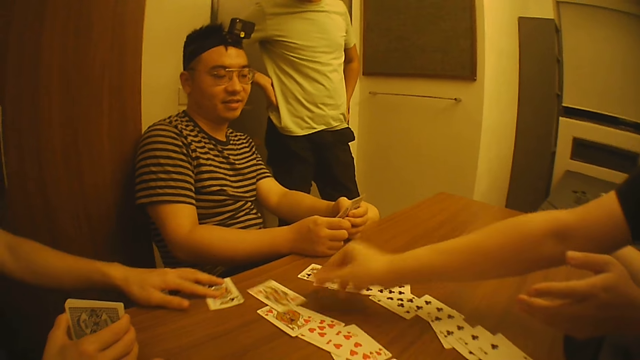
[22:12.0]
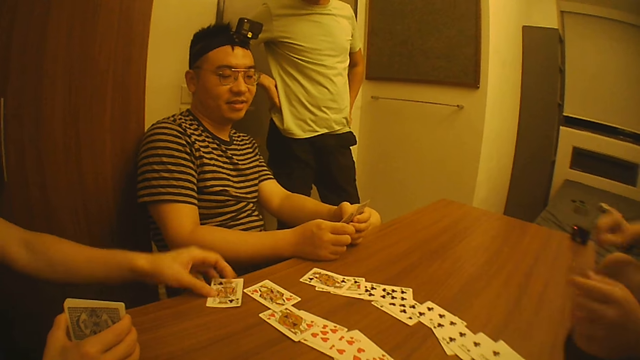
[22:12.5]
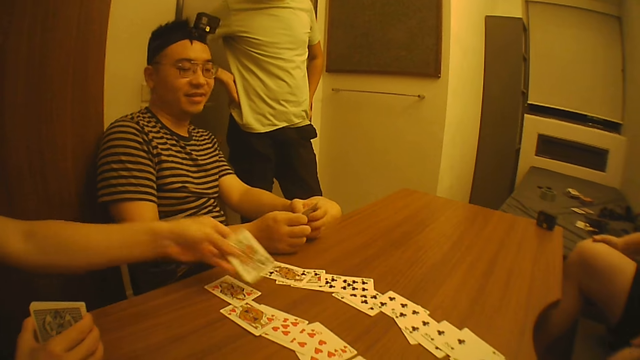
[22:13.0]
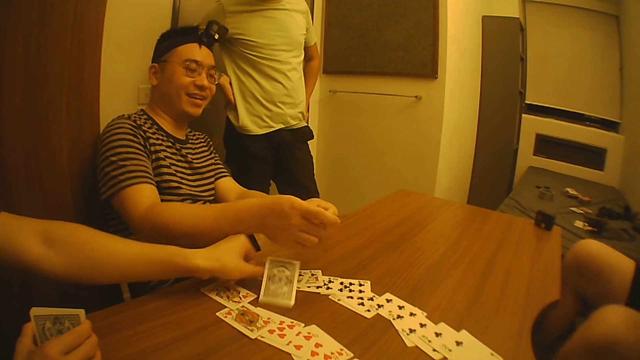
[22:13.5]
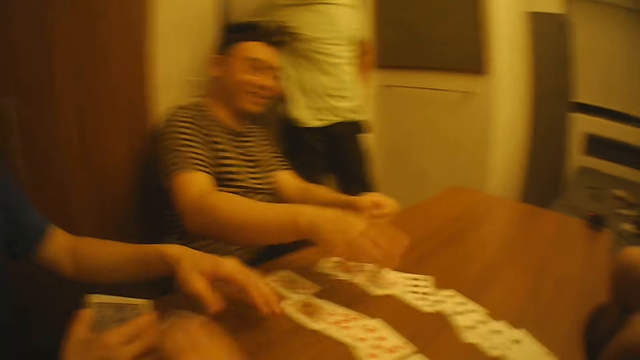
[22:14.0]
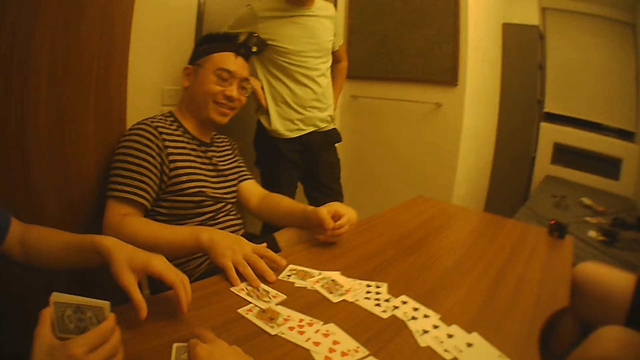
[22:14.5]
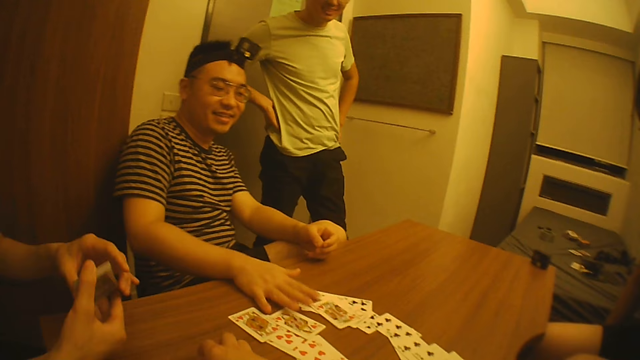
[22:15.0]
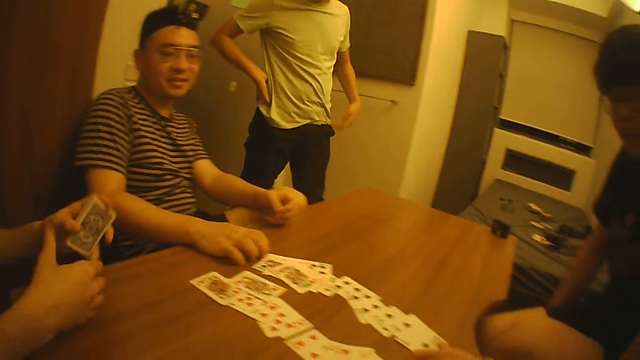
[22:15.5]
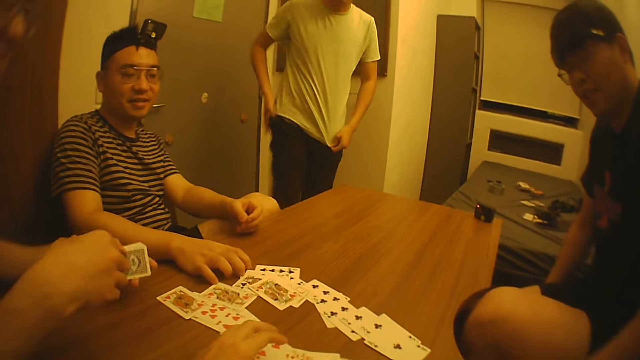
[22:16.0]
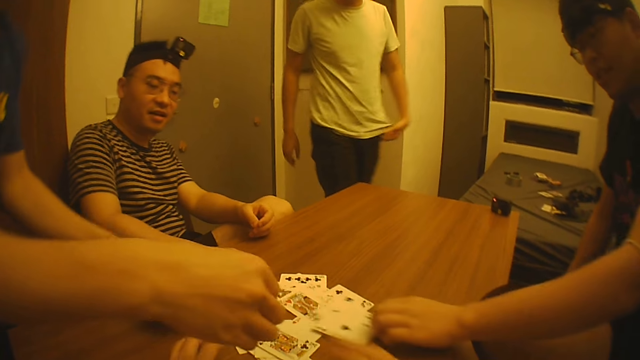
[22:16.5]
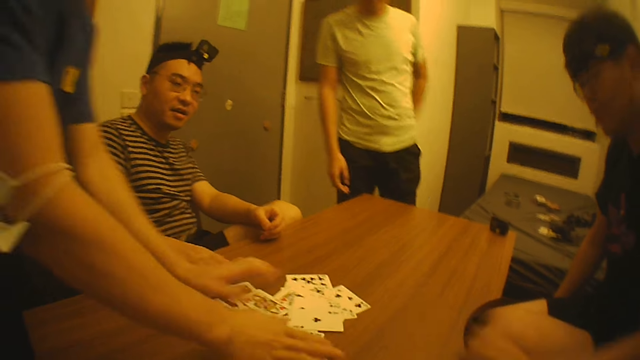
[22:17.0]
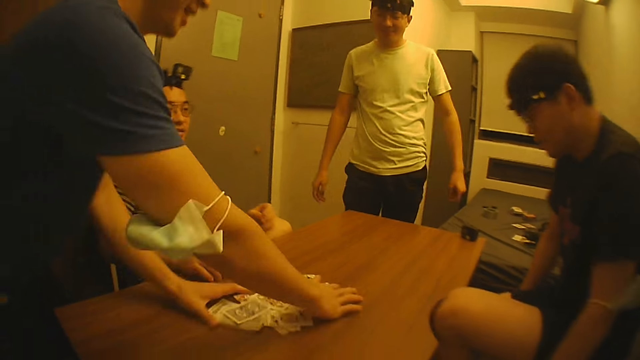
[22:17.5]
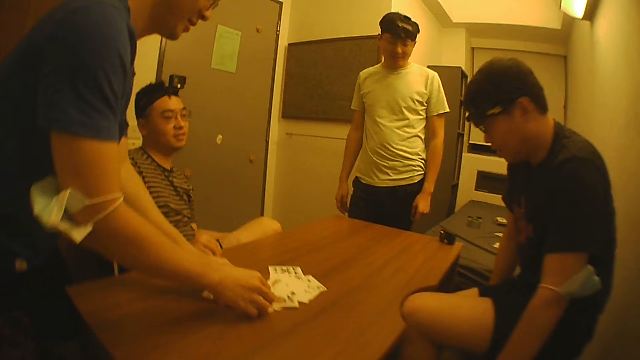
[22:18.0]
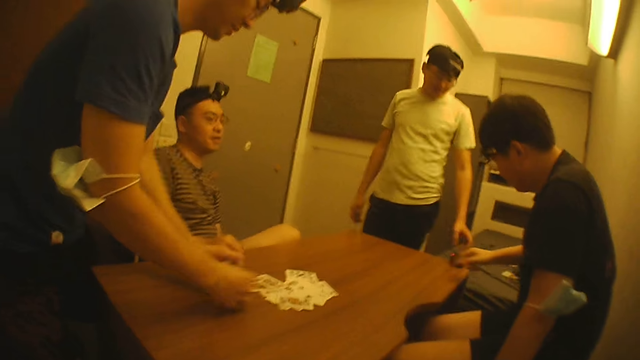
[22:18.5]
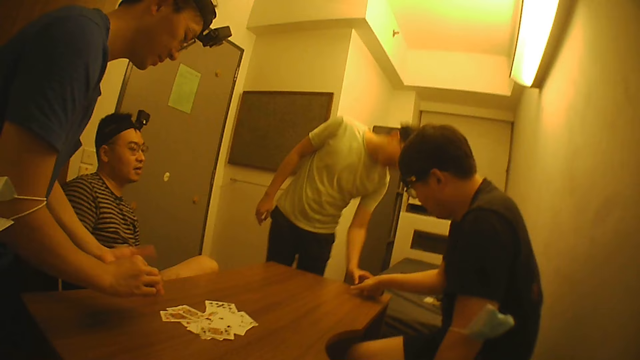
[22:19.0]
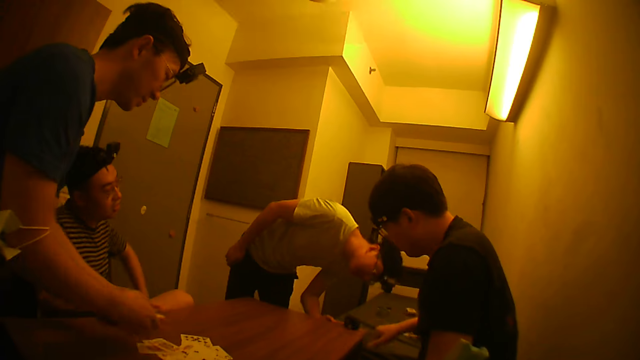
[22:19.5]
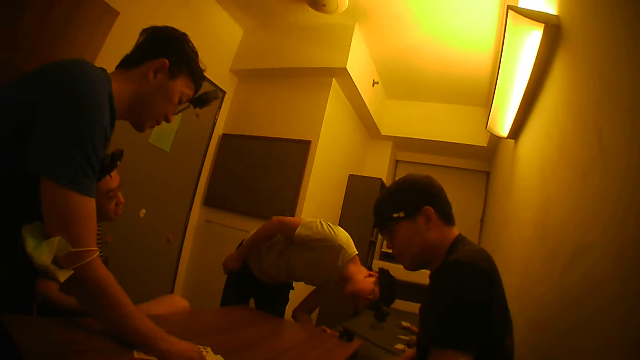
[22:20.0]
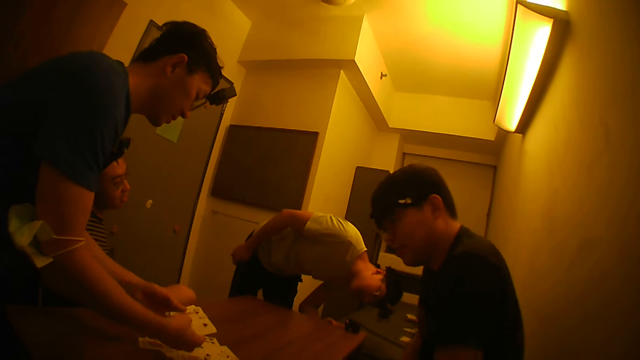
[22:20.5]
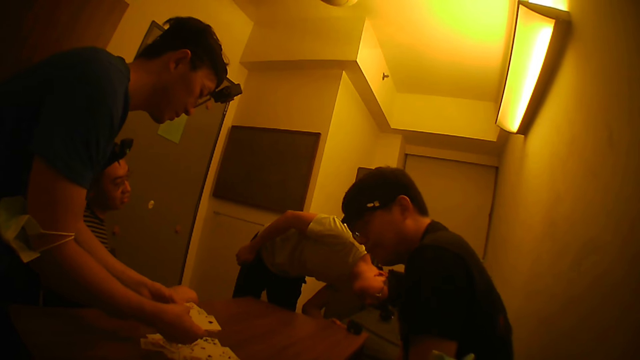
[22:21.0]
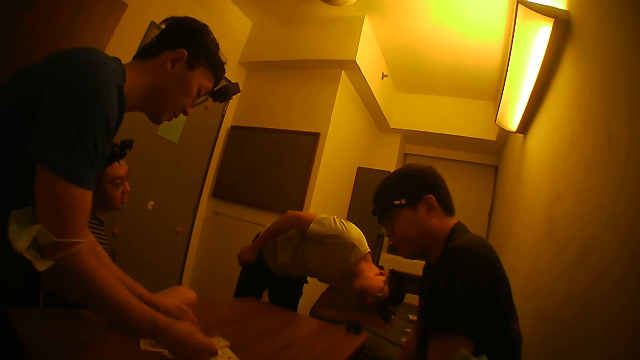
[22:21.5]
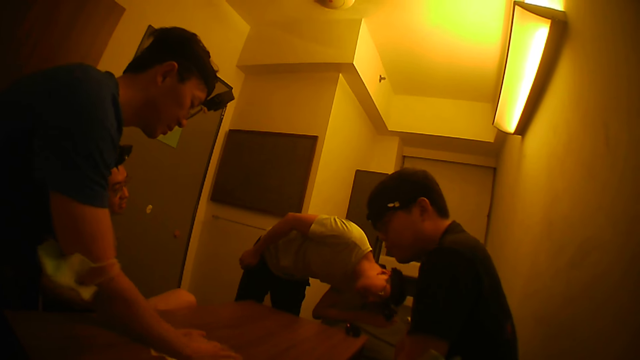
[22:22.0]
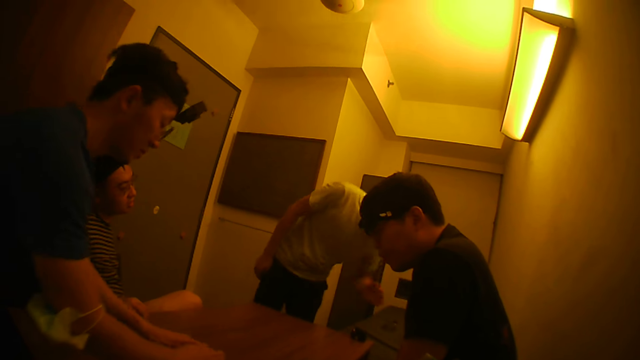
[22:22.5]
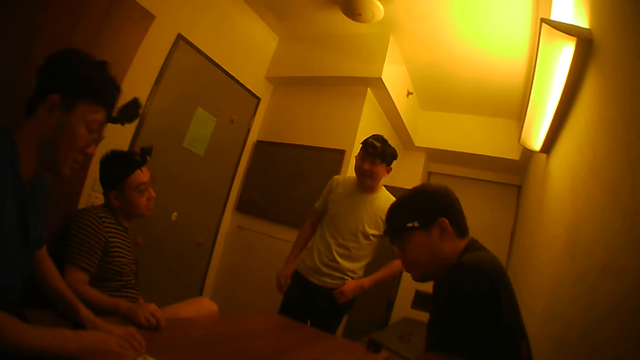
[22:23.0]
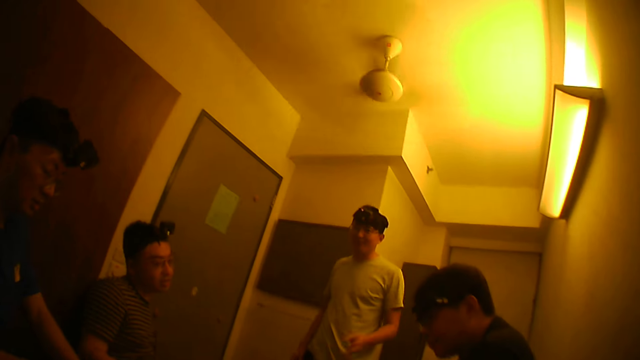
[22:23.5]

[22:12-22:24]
A man picks a card from the table with his left hand. Another man drops the card on the table with his right hand. A third man drops a card on the table with his right hand. The camera wearer takes a card from the table with his right hand. The third man moves some cards on the table with his right hand. The camera wearer drops the card on the table with his right hand. The first man drops the cards on the table with his left hand, gives out the cards, packs the cards on the table with his hands and holds the cards with both hands. A fourth man interacts with the camera wearer, the second man, the third man and the first man. The first man picks the cards from the table.

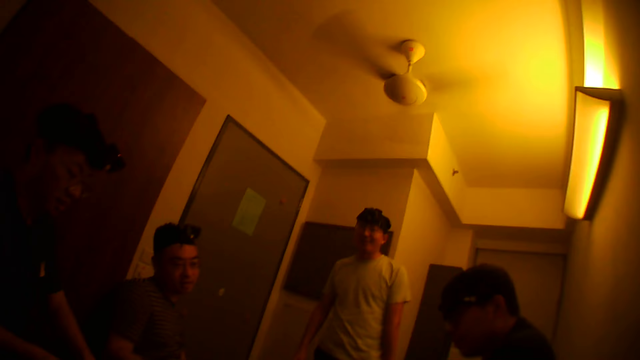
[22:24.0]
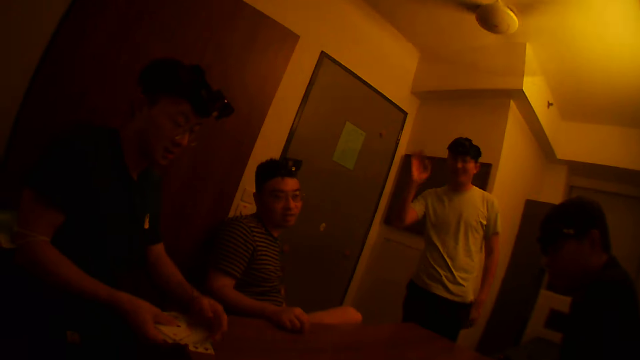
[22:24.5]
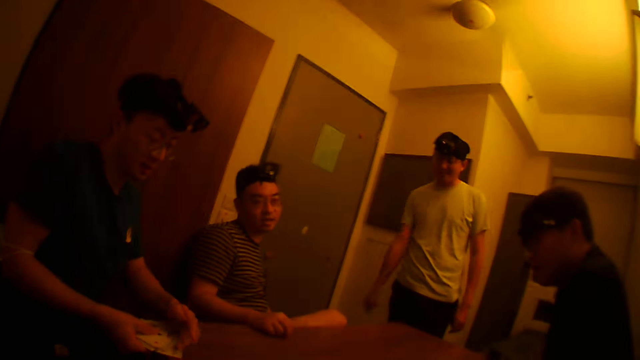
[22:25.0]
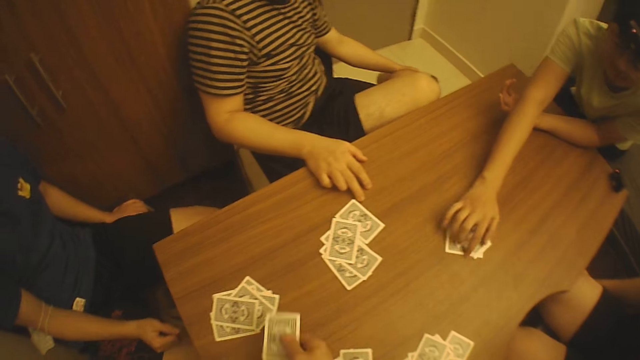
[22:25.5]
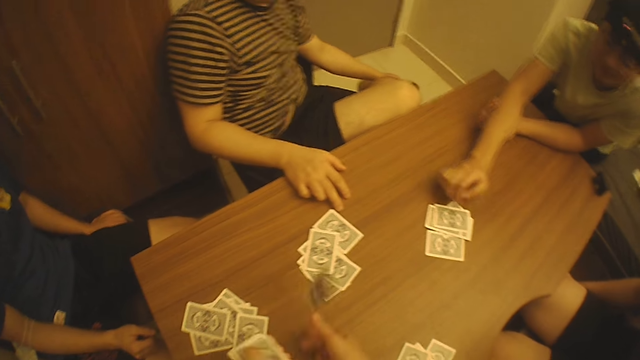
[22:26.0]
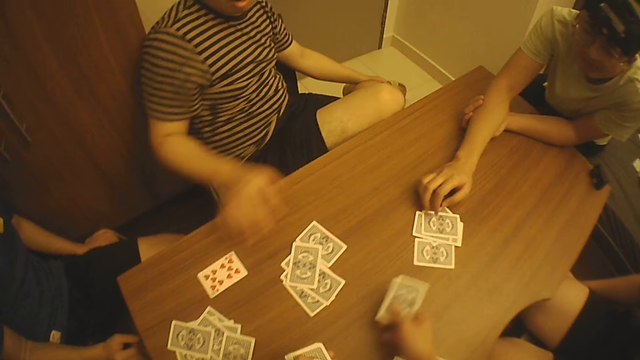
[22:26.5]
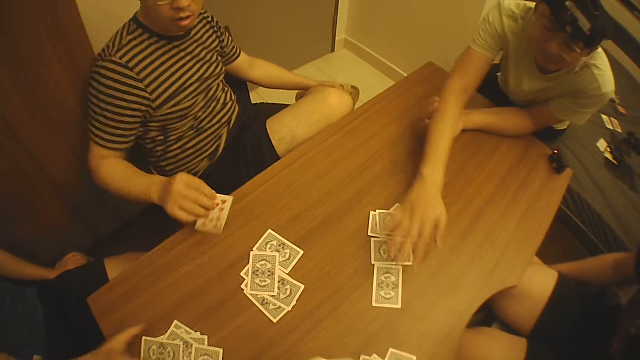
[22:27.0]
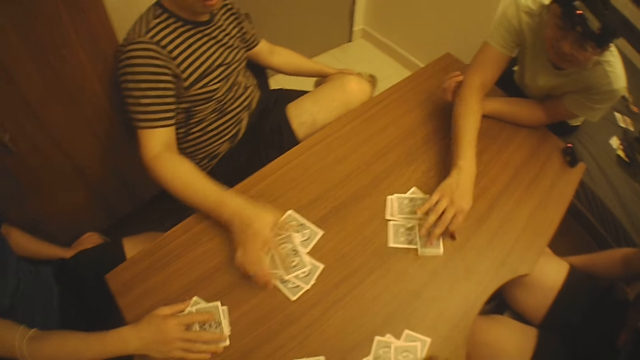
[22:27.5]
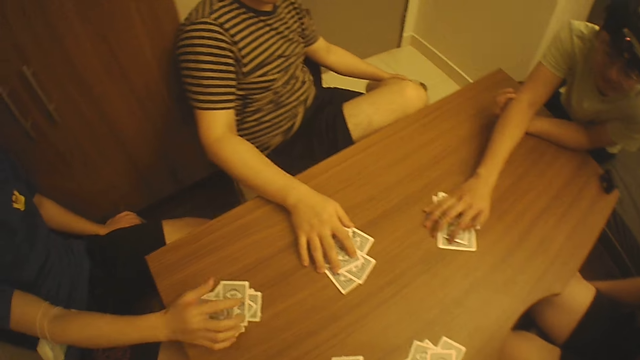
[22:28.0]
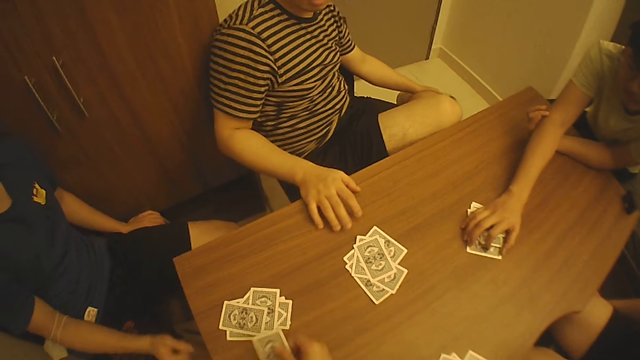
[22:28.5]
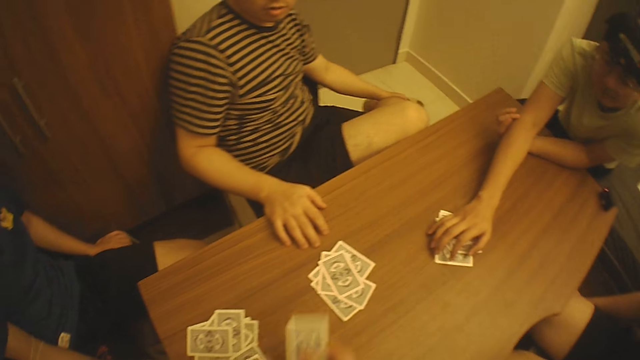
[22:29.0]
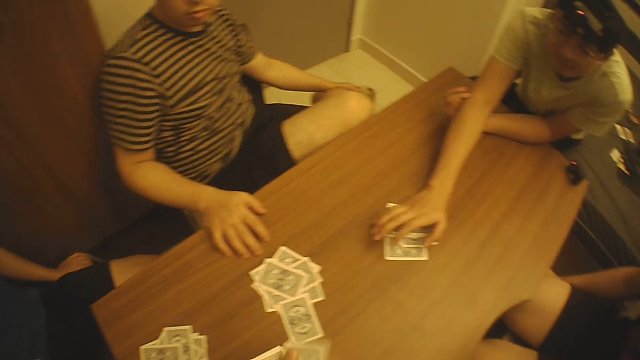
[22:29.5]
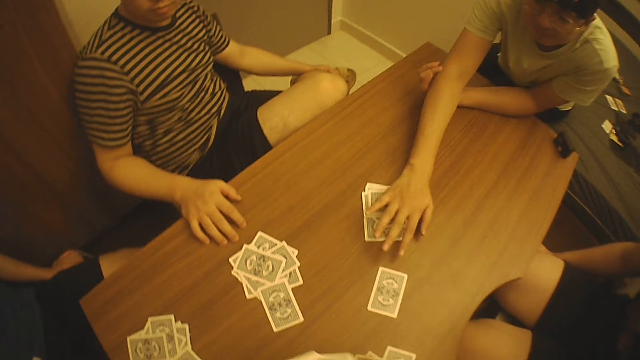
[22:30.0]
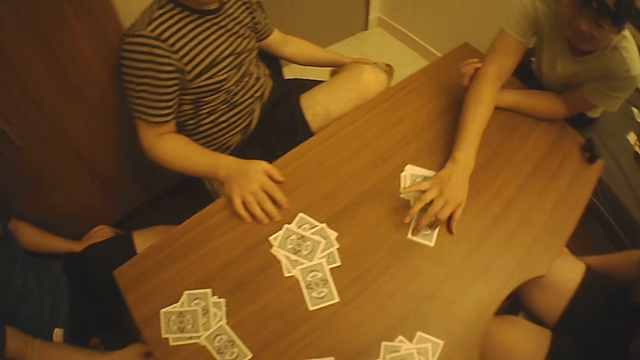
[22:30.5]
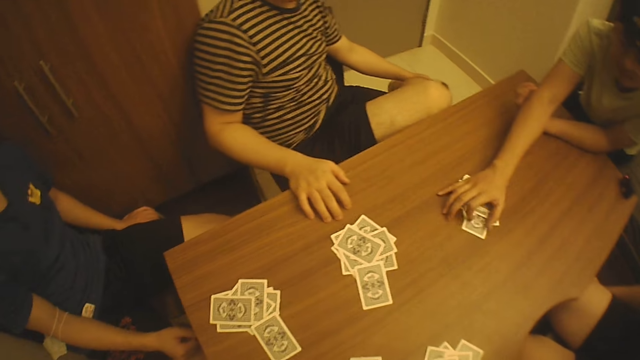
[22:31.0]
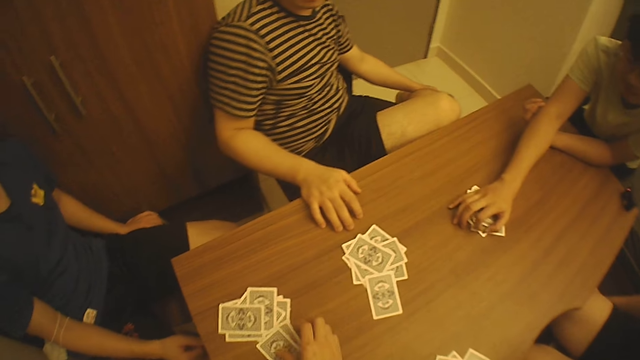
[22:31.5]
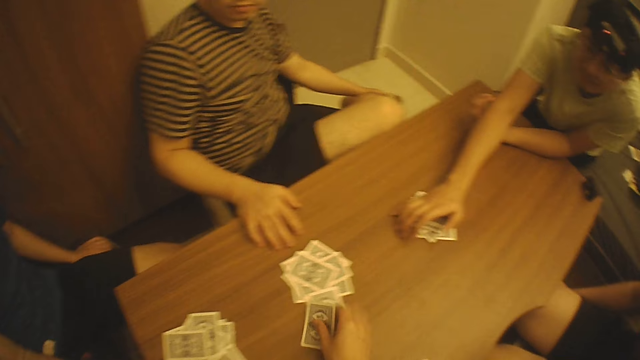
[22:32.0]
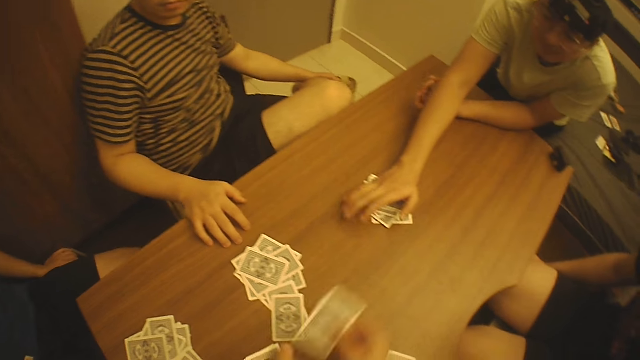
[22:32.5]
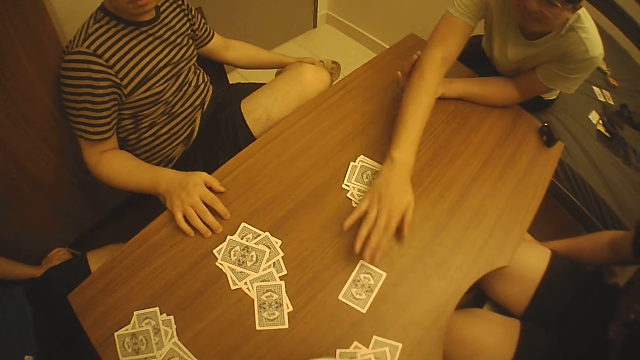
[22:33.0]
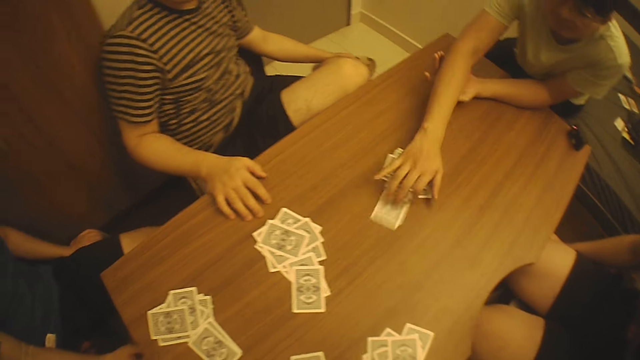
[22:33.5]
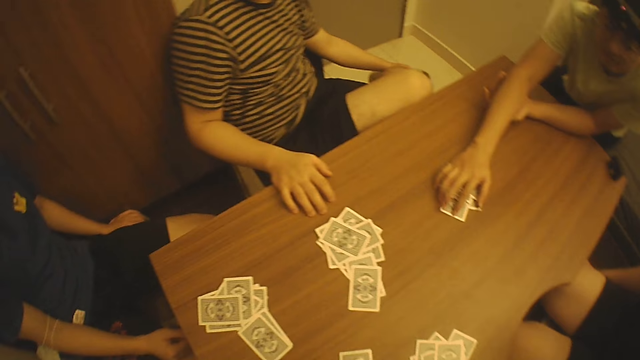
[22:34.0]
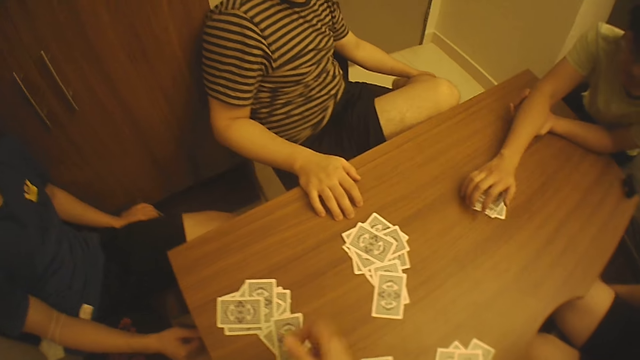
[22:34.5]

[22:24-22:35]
A man speaks out. The camera wearer deals some cards on the table with his right hand. Another man closes a card on the table with his right hand. The first man reaches the cards. The camera wearer gives out the cards. The first man pulls the cards with his right hand and packs some cards on the table with his right hand. The camera wearer gives out the card.
